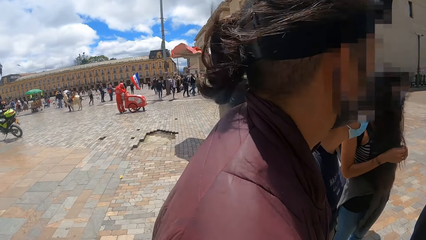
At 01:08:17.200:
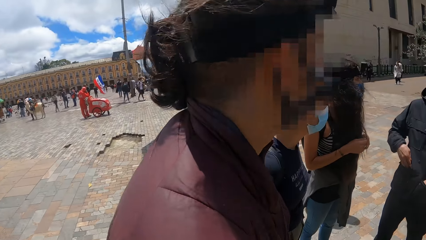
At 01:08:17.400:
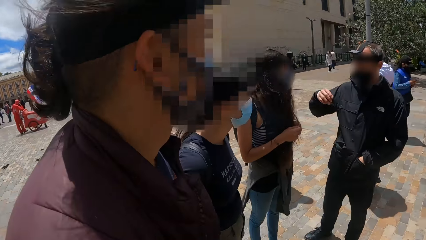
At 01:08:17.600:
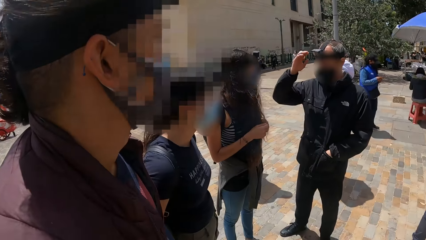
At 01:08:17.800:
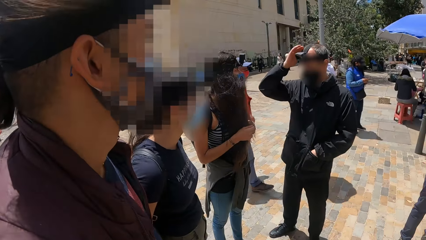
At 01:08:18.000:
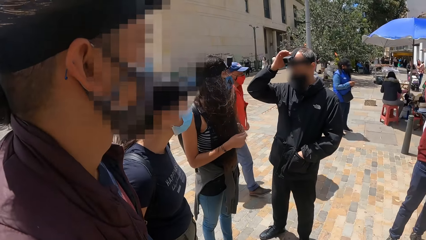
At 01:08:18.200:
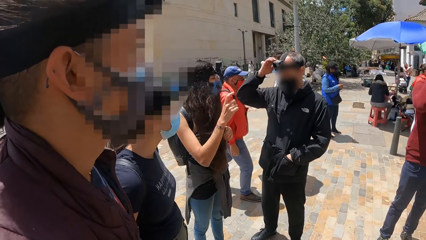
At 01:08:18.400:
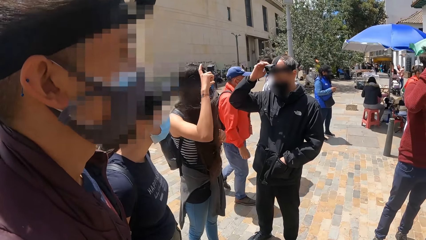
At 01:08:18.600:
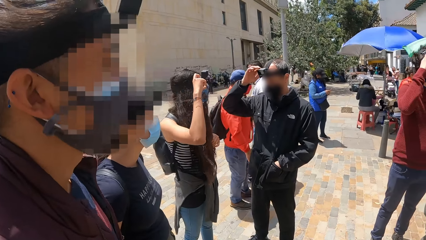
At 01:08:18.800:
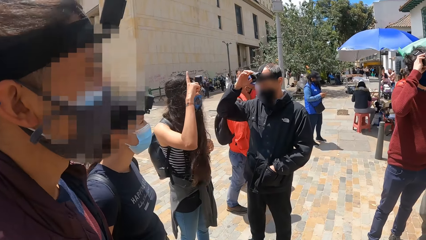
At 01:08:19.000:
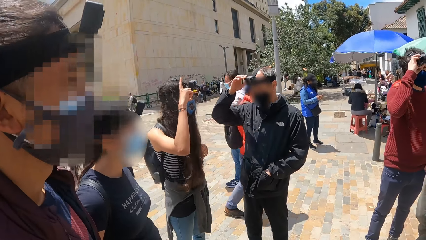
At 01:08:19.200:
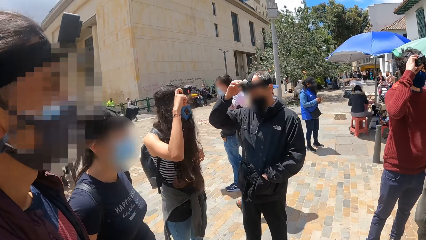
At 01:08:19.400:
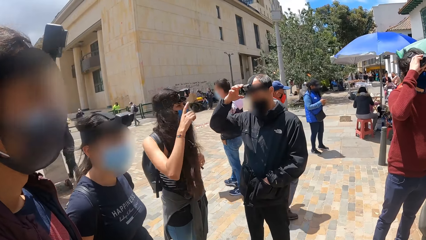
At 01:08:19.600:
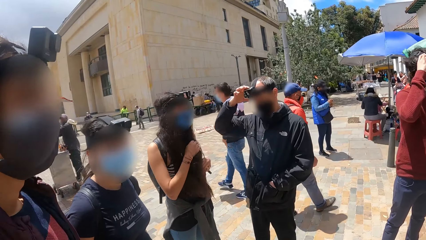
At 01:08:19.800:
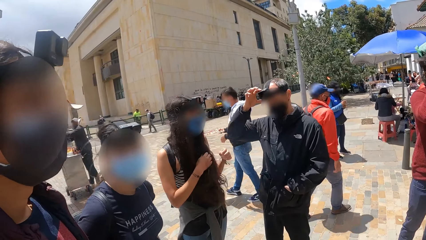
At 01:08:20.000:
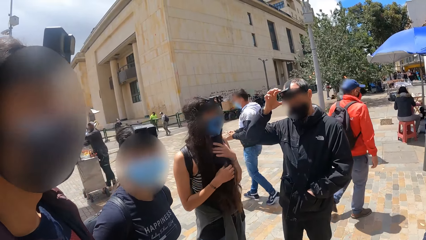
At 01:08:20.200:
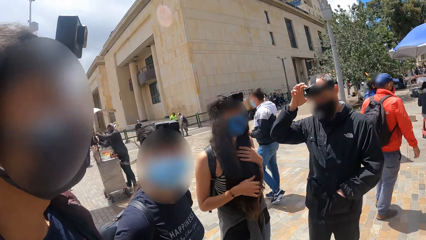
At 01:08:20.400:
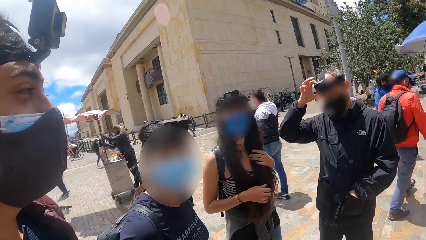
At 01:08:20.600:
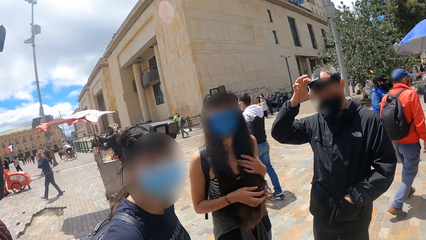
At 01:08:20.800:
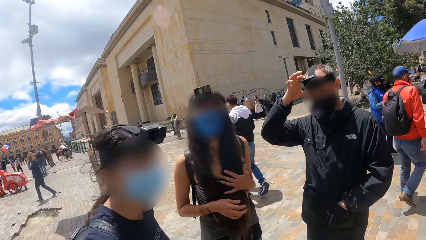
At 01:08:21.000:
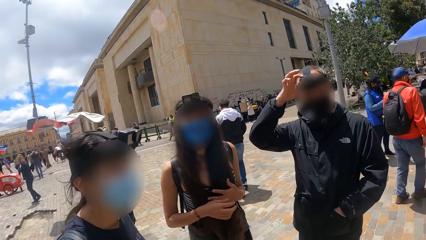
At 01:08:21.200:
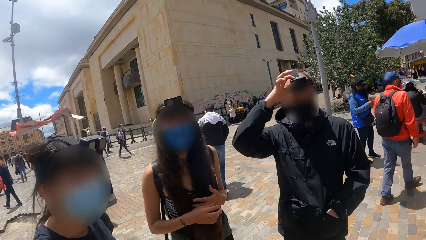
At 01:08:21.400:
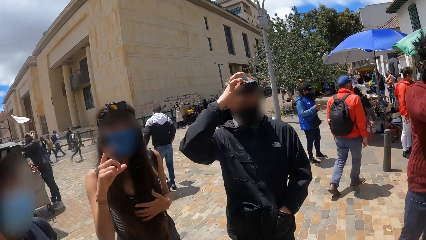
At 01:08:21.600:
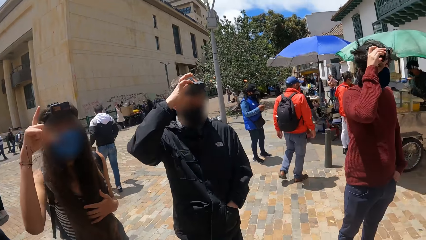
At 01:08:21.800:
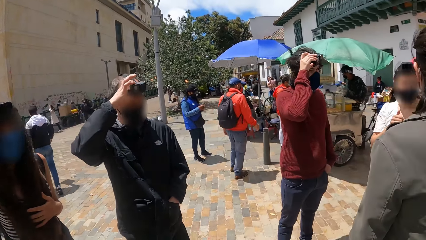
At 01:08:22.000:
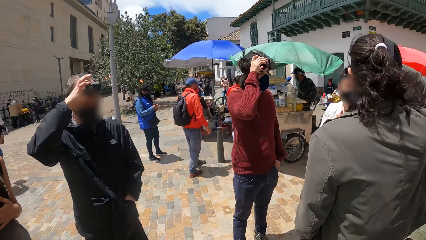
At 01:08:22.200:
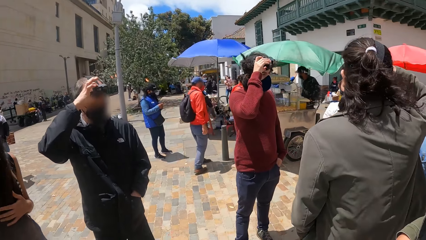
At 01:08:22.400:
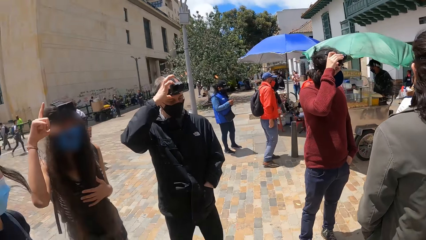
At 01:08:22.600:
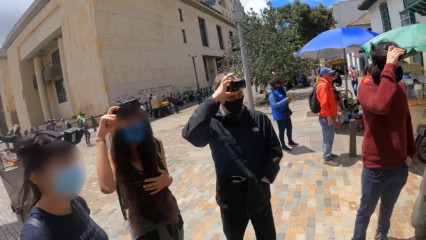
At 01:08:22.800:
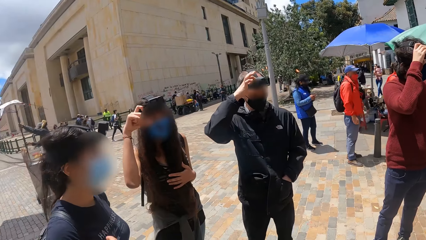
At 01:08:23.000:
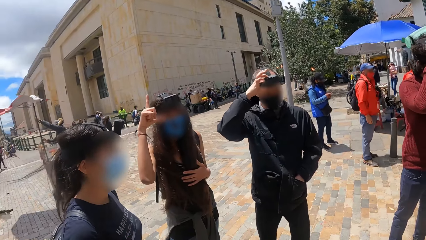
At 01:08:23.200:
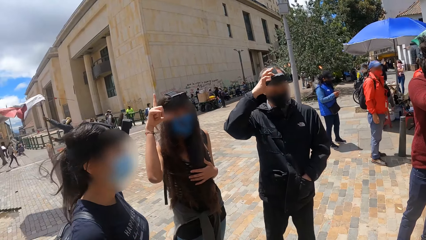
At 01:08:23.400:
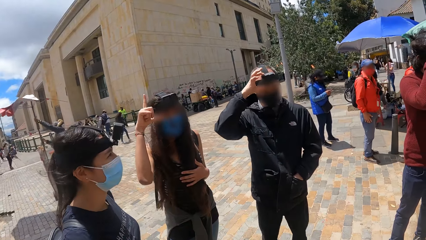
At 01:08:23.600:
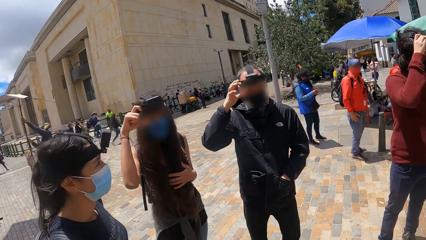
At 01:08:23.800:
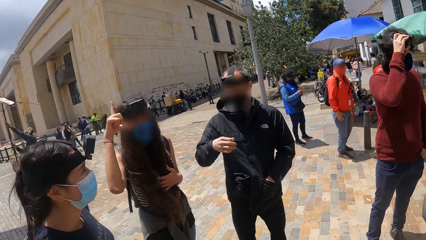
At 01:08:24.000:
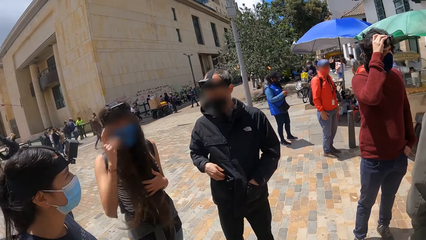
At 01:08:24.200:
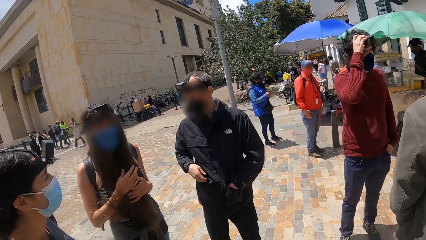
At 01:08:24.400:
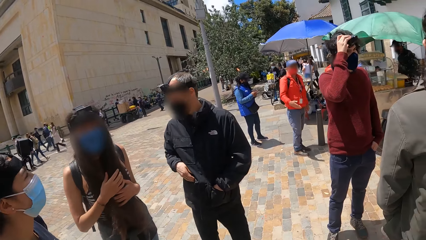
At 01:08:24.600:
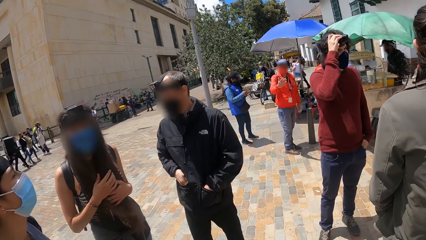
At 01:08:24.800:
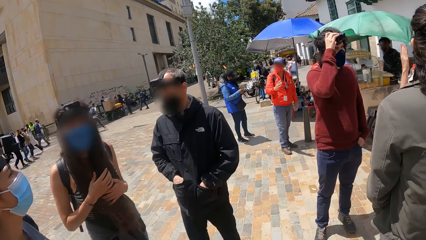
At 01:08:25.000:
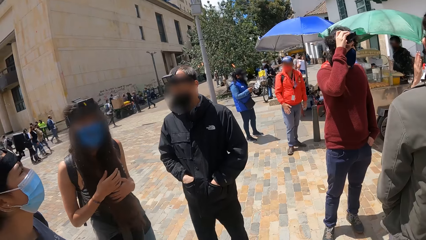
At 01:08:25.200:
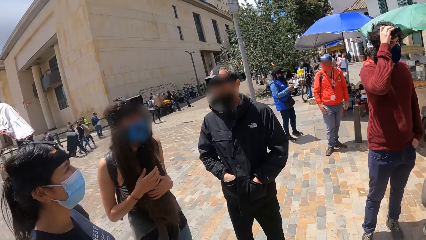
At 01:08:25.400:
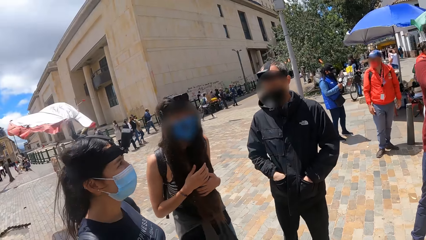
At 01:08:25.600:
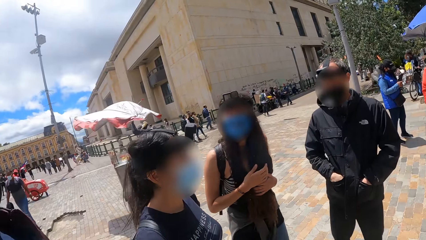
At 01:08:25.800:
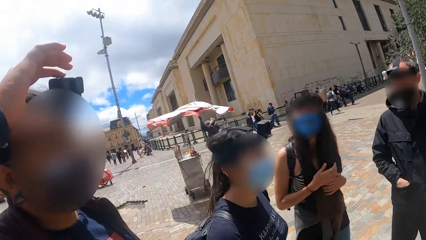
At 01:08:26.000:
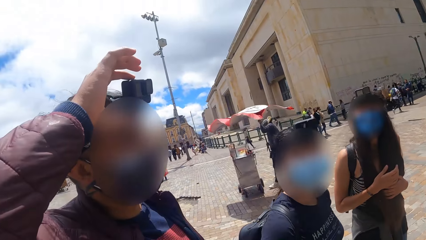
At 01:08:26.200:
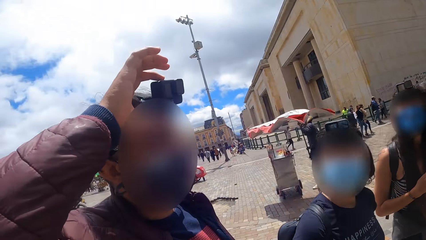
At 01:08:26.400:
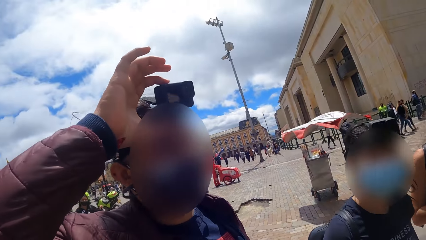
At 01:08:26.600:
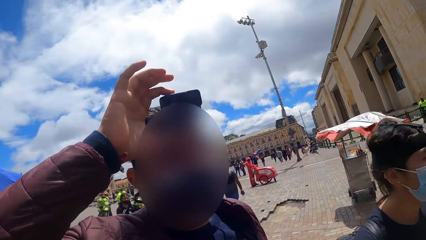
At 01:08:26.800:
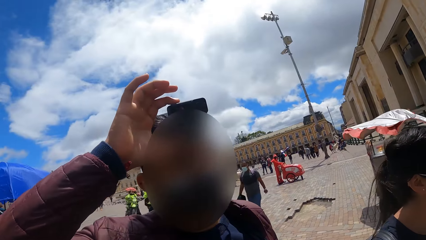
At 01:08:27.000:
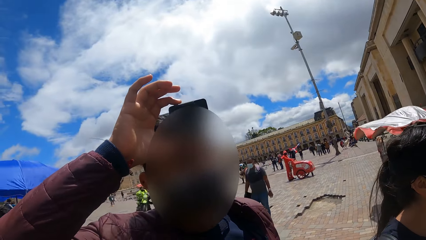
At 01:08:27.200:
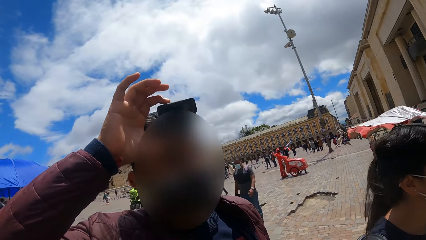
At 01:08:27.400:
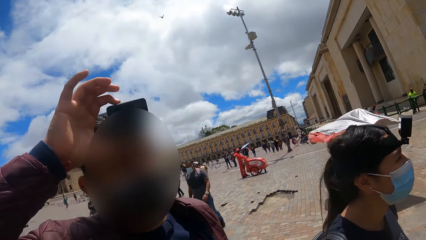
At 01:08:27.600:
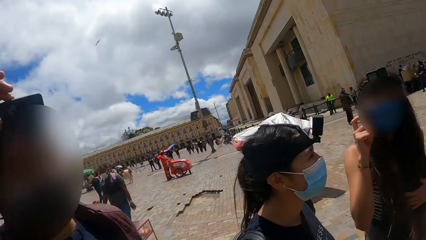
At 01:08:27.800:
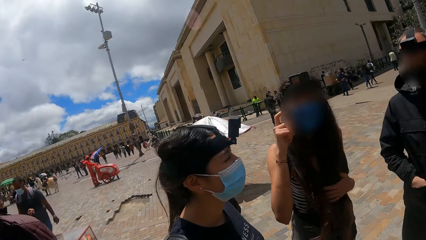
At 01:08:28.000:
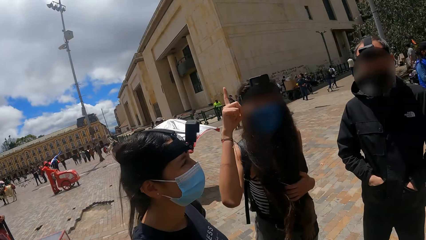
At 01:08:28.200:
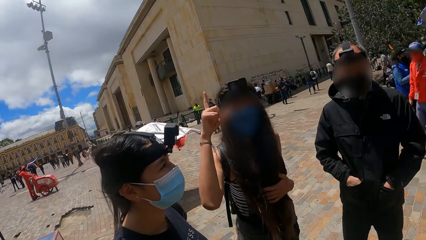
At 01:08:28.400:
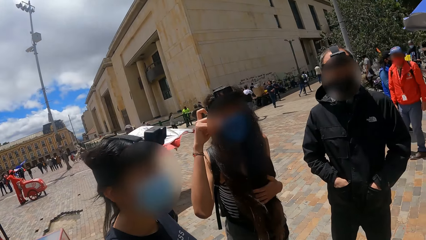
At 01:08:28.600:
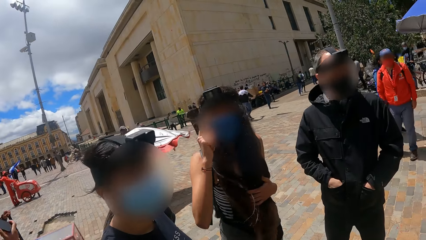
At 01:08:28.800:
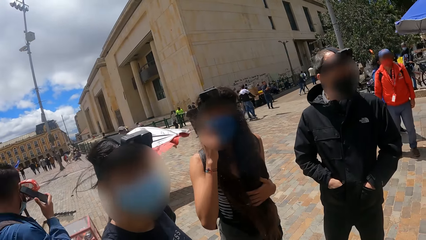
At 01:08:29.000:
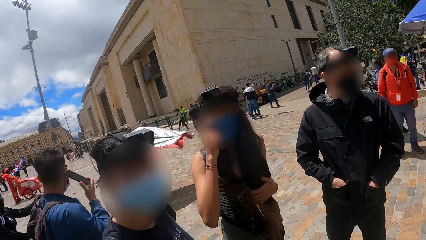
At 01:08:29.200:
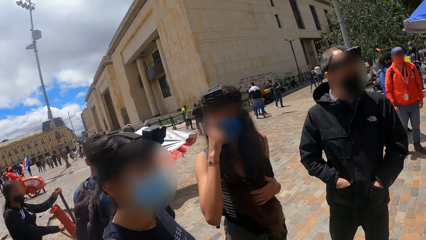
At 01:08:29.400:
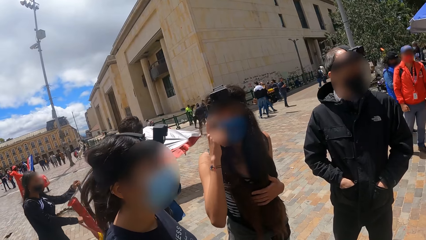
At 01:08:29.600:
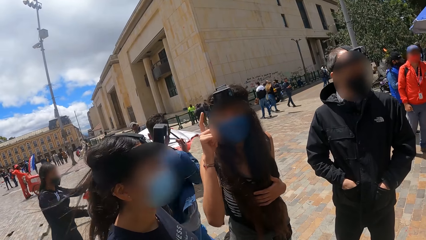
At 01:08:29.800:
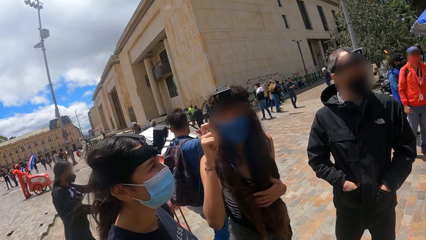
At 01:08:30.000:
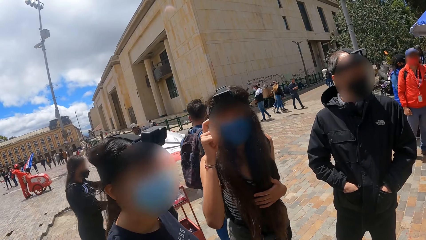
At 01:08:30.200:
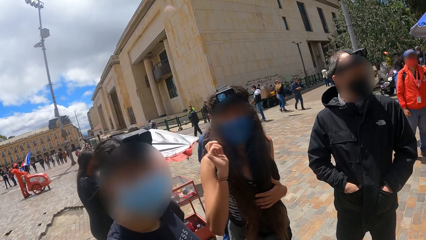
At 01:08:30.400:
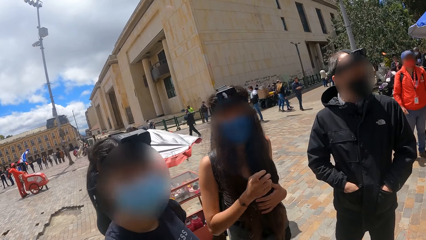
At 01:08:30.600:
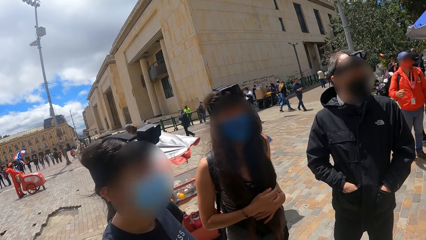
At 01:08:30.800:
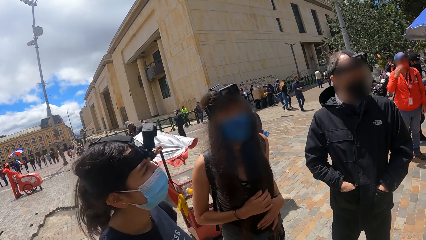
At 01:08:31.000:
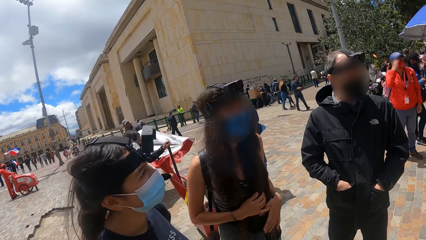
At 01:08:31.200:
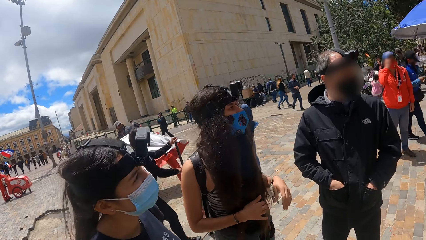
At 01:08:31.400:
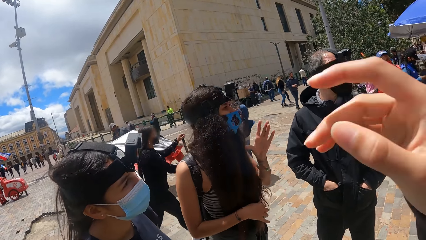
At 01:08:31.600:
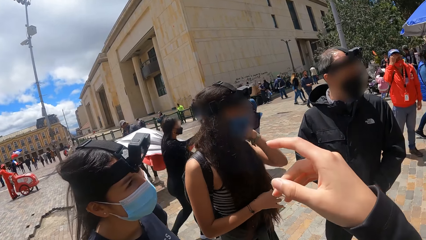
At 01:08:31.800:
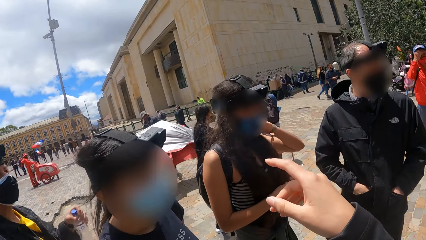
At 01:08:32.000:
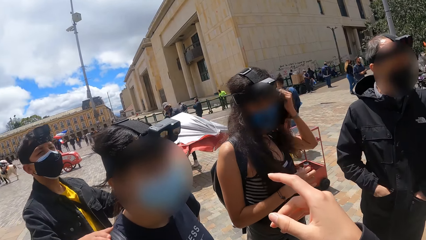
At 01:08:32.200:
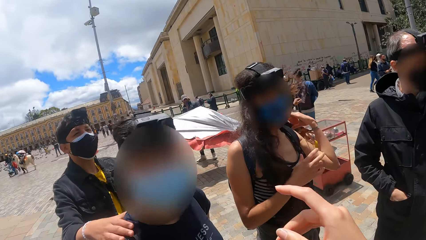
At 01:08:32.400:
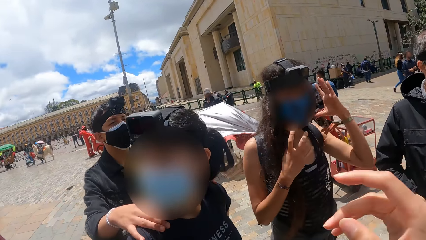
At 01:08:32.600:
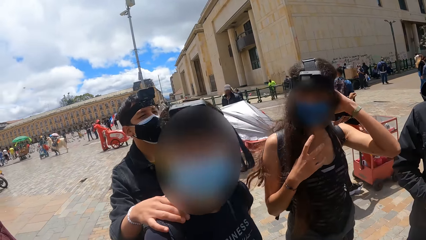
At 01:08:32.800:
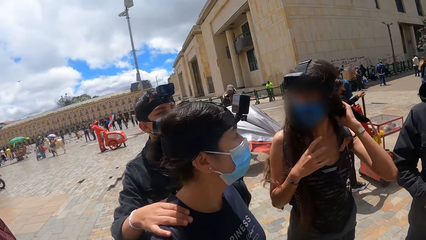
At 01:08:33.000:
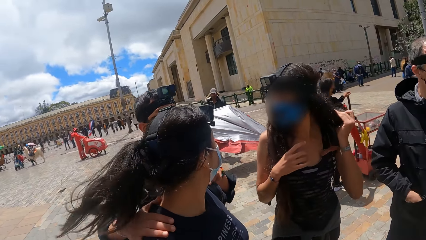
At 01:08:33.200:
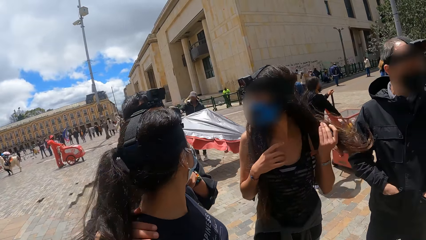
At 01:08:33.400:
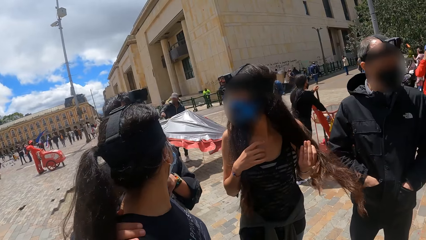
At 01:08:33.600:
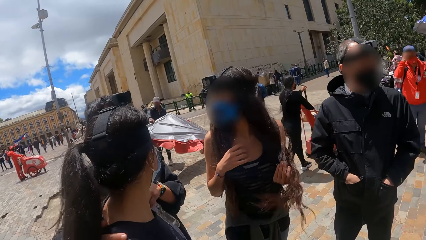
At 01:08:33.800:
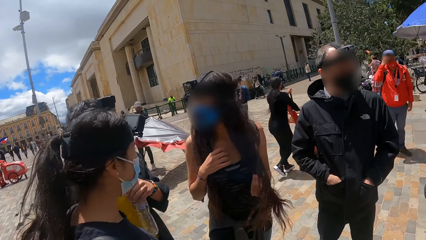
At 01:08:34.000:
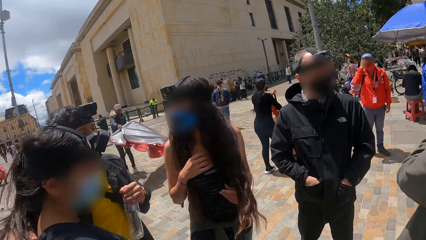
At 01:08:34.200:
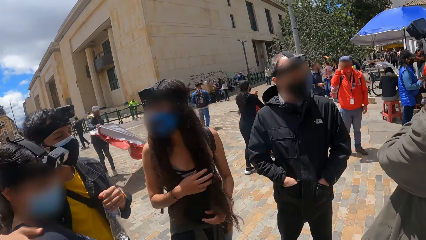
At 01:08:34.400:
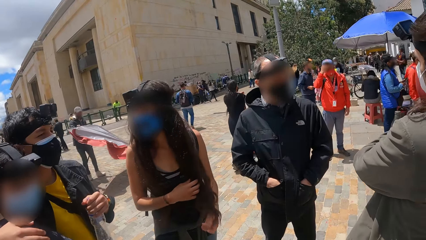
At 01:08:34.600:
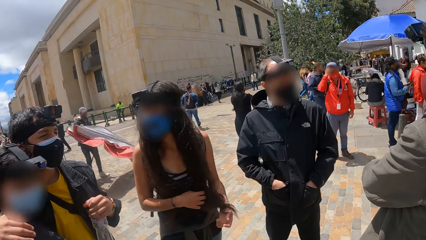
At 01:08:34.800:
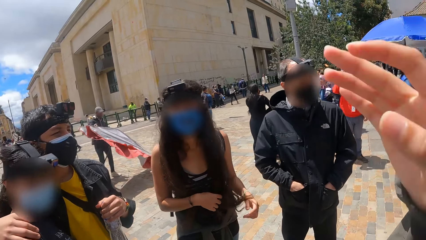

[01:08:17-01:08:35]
The camera wearer interacts with a woman. The woman touches the camera. The camera wearer looks around. They interact with the woman. They point at the woman.
